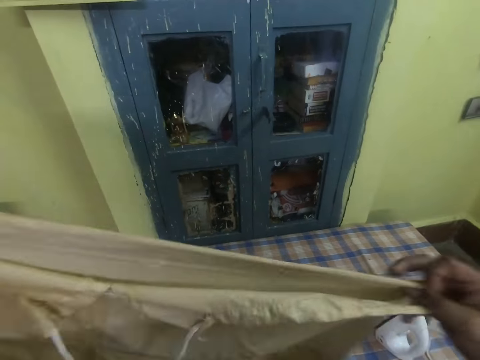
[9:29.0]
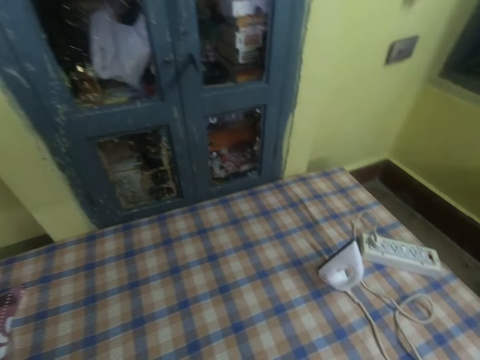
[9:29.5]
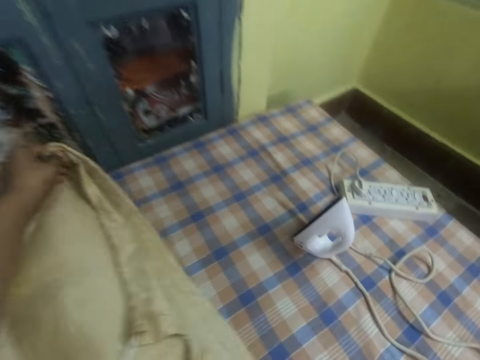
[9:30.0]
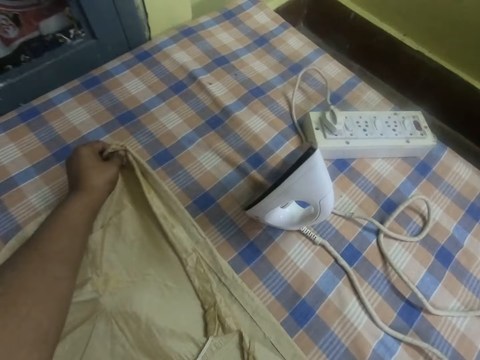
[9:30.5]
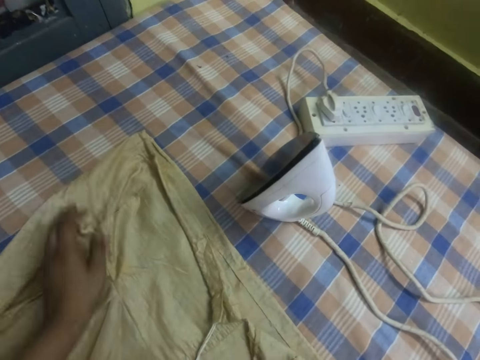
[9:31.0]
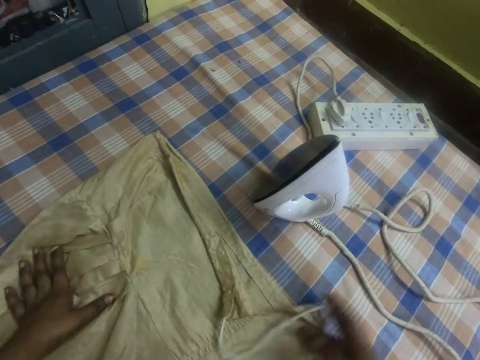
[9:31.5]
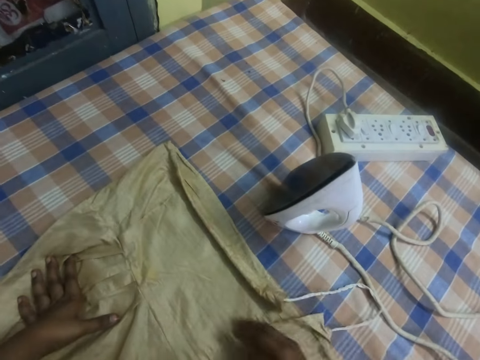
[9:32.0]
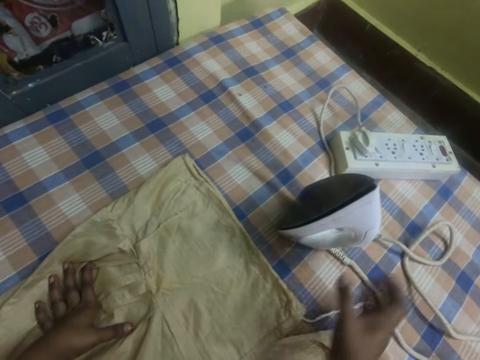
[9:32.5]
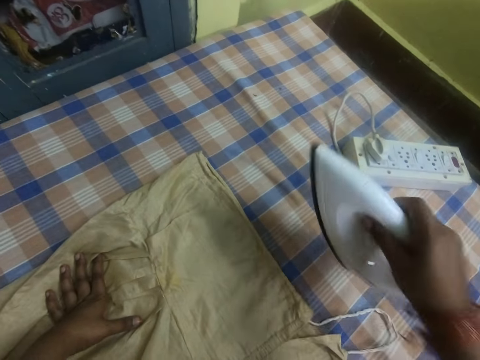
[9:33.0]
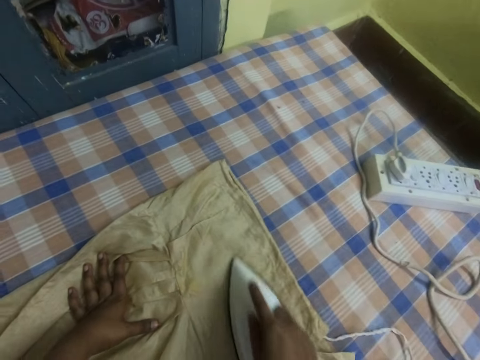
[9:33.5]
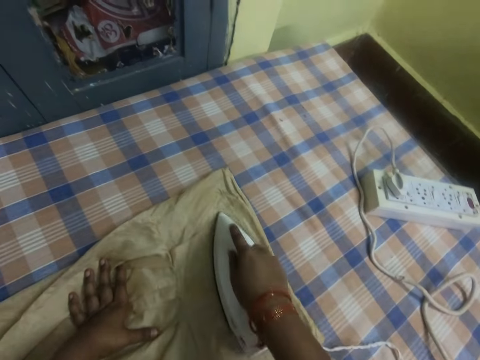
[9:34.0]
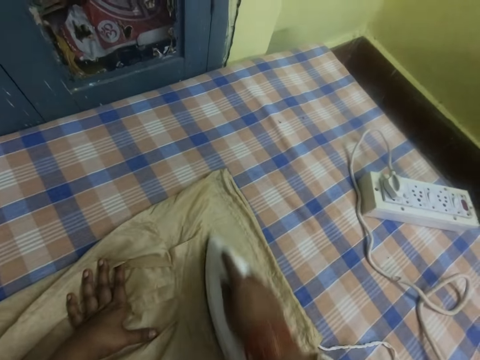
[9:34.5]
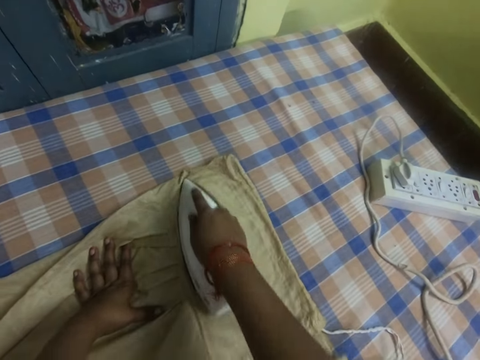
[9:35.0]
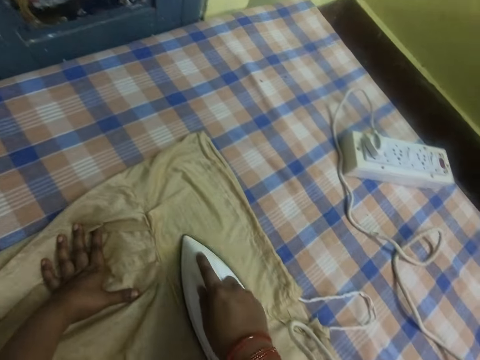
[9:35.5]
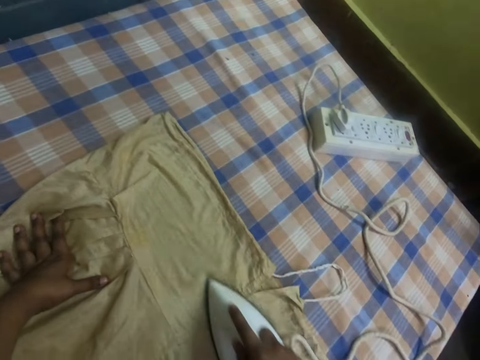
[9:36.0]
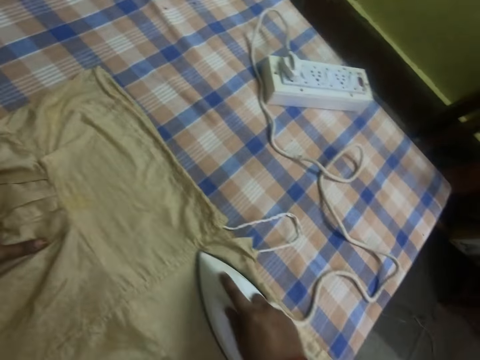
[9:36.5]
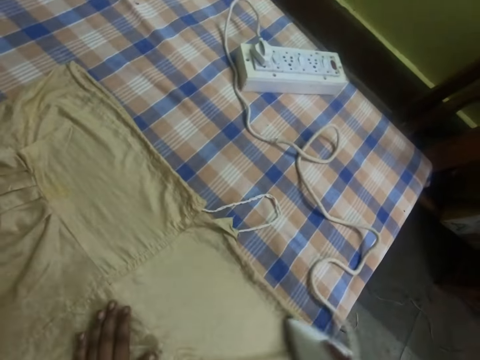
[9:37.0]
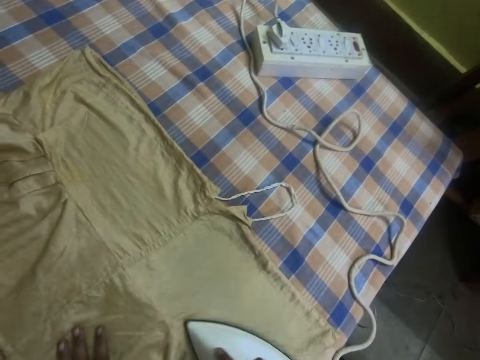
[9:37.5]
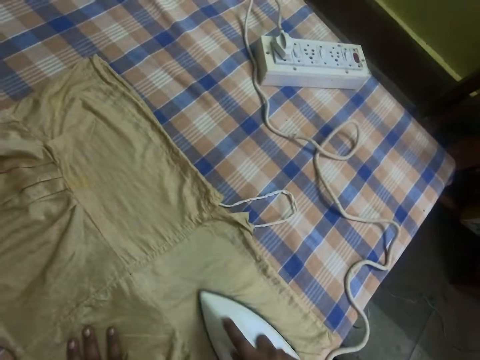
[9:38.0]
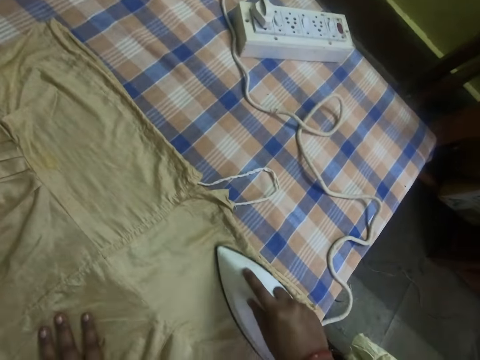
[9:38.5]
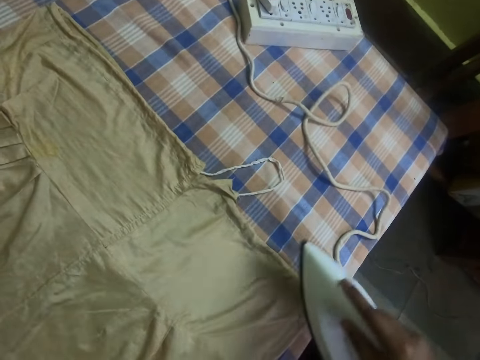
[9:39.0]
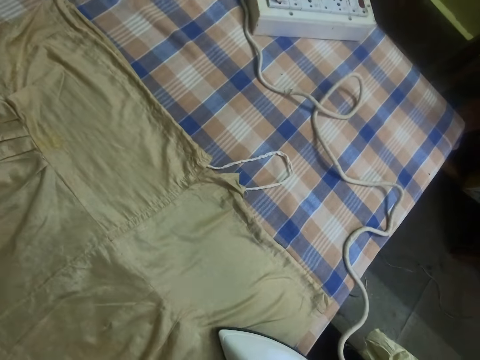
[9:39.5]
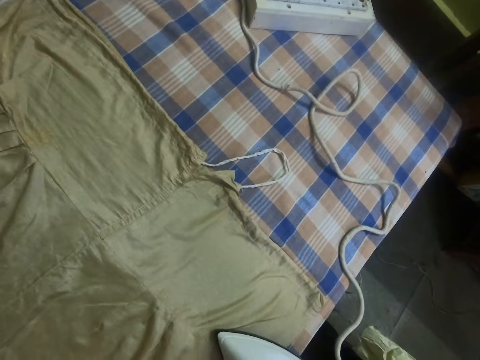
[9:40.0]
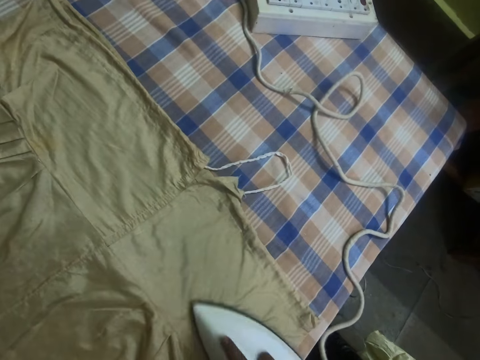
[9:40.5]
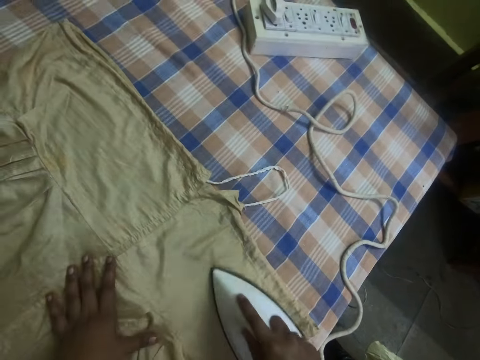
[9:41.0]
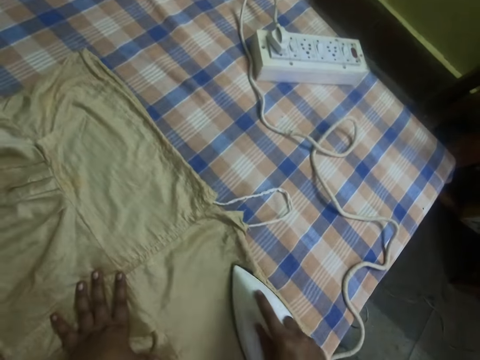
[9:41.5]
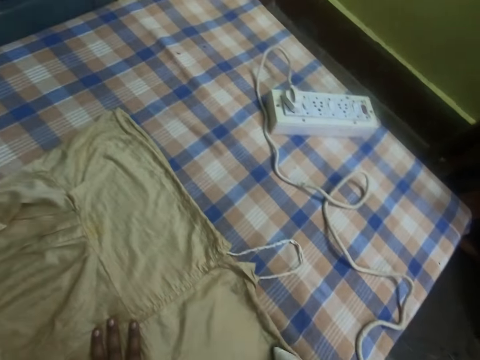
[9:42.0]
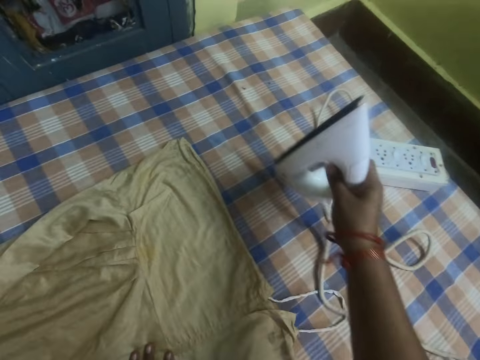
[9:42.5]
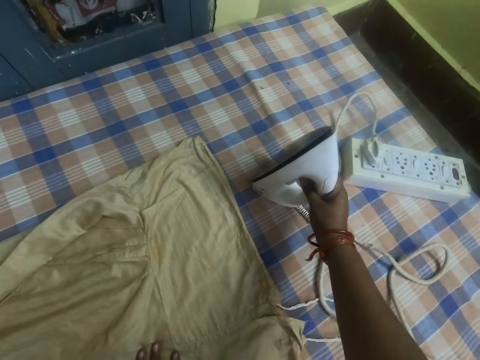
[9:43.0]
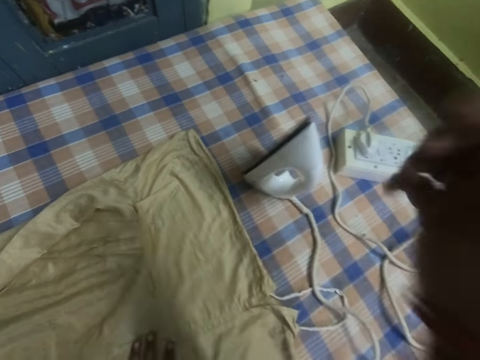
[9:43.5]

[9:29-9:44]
The camera wearer adjusts the jacket. They place the jacket on the table. They iron the jacket with an iron box. They place the iron box on the table.
